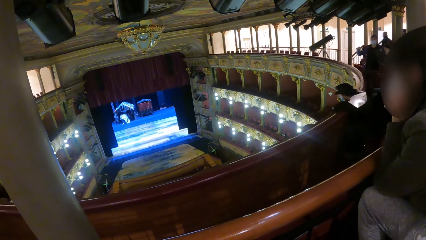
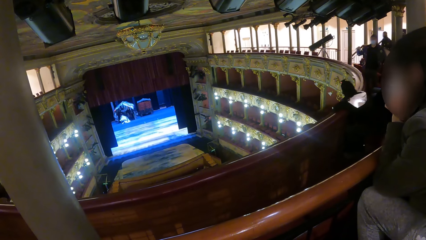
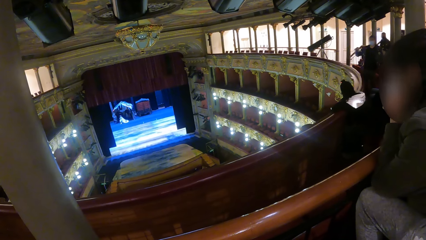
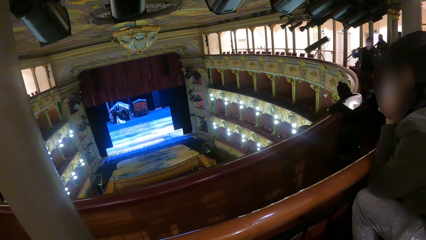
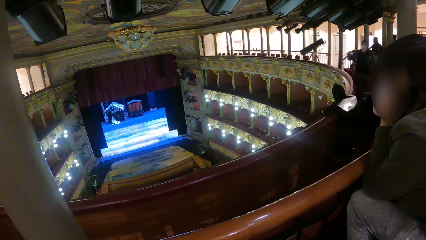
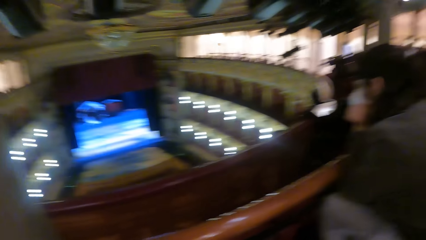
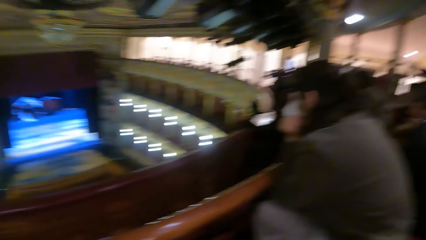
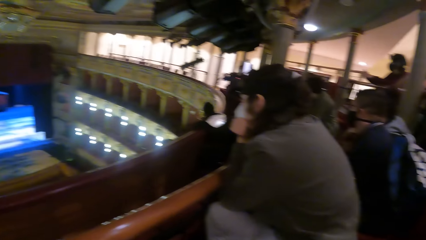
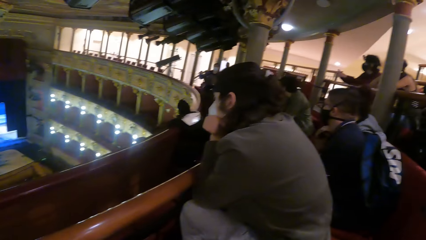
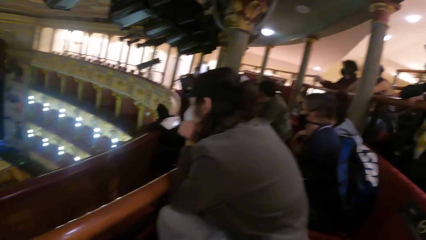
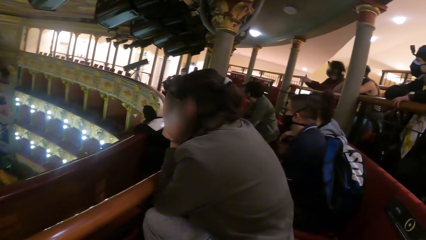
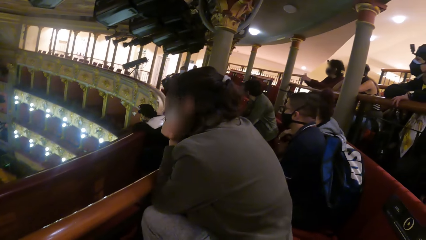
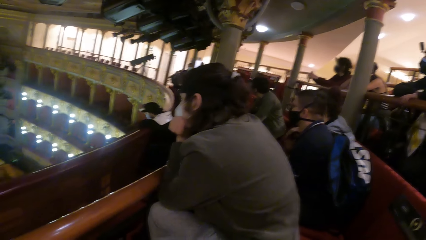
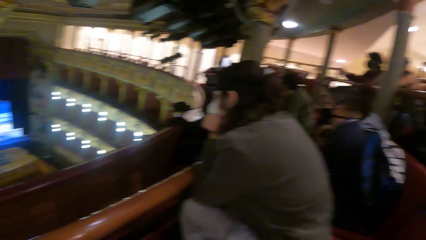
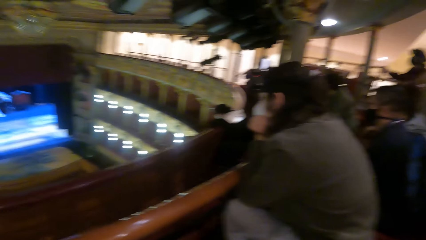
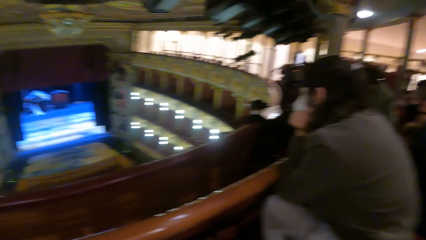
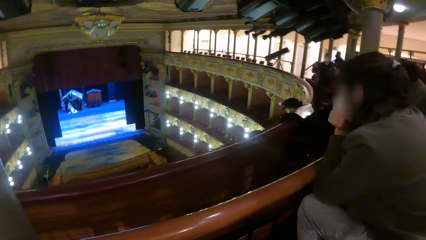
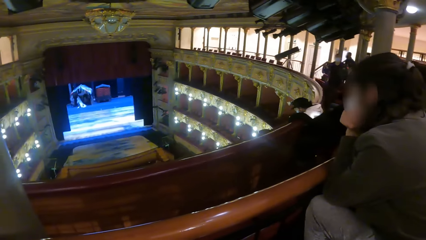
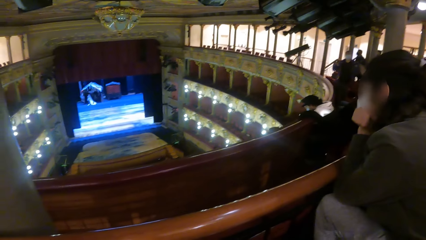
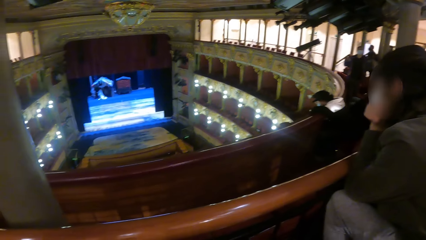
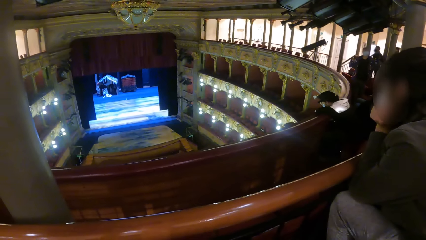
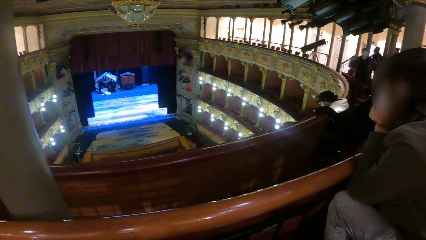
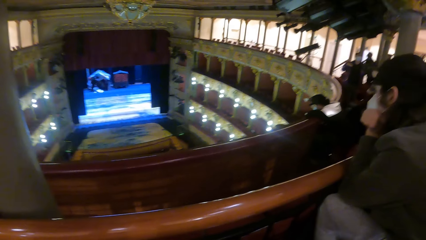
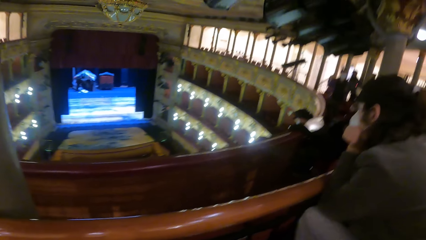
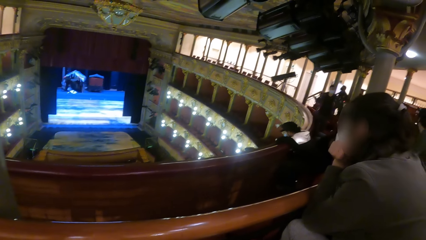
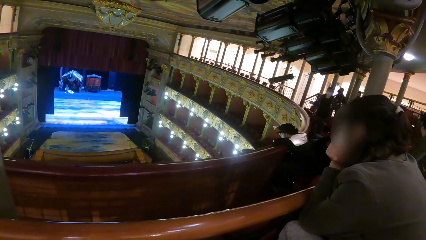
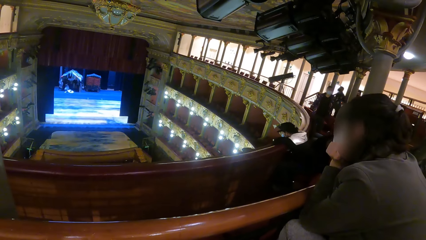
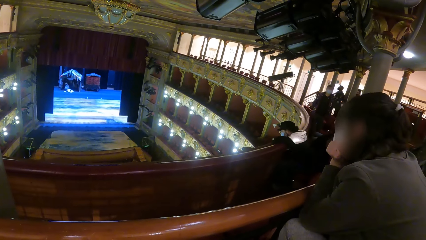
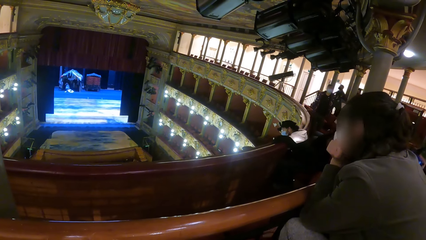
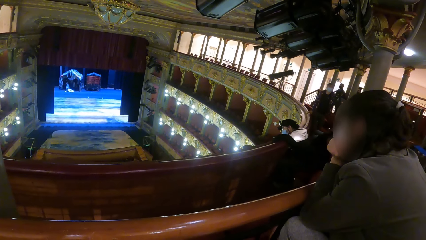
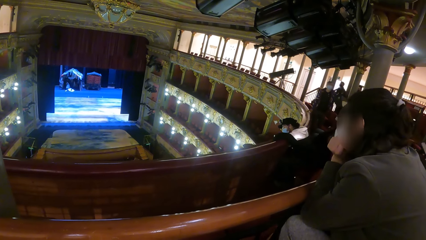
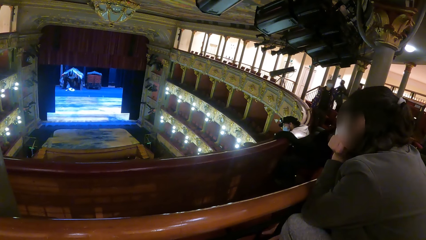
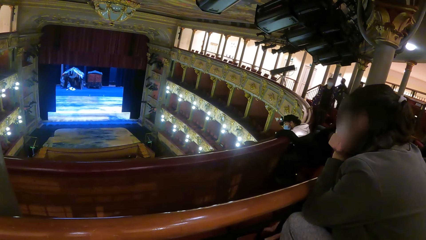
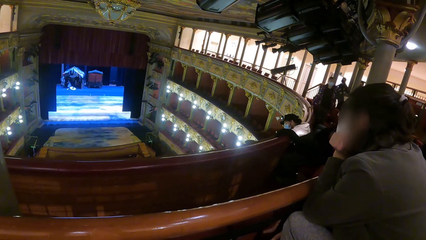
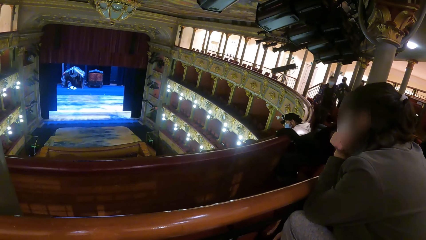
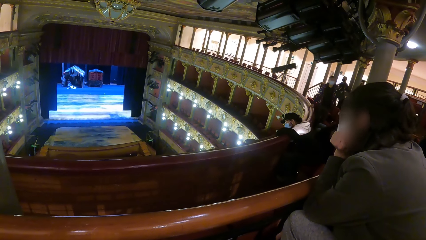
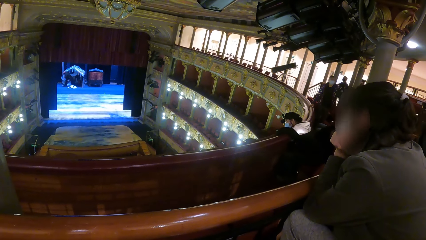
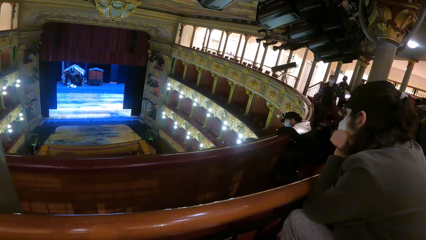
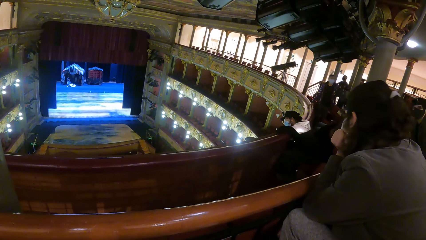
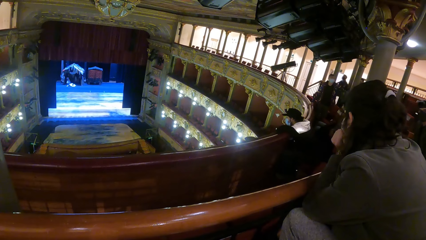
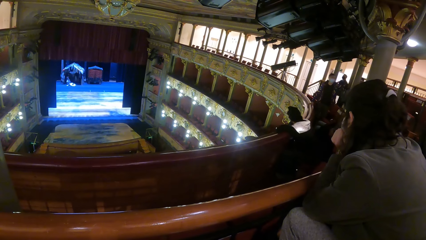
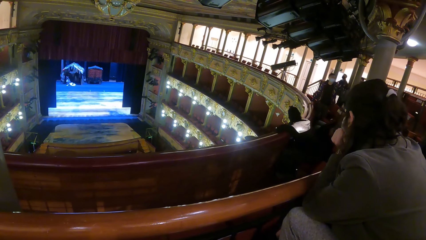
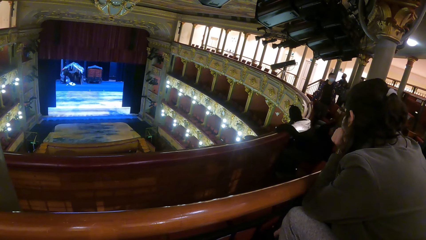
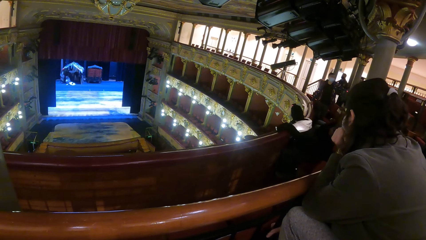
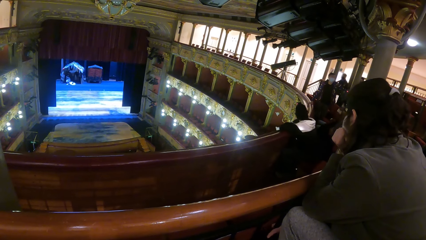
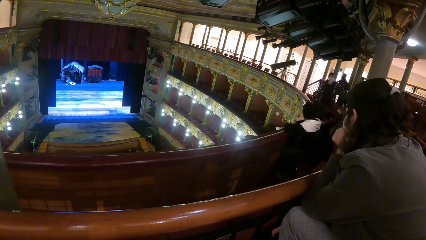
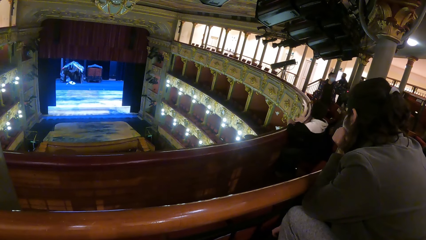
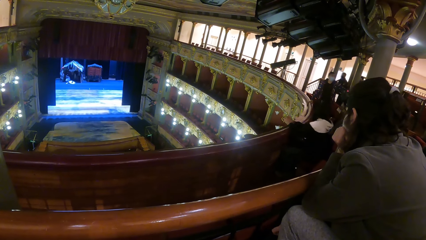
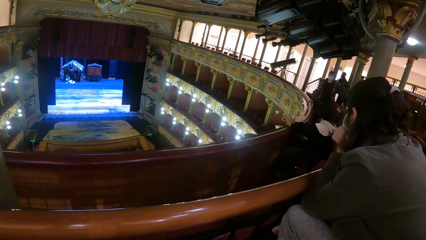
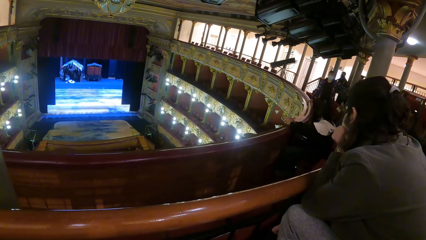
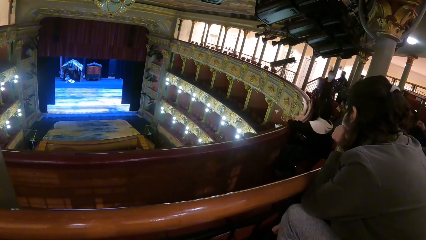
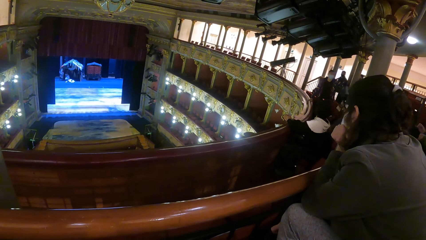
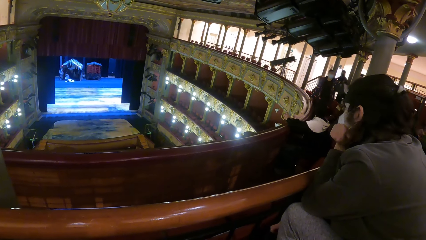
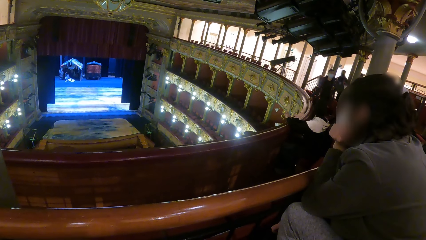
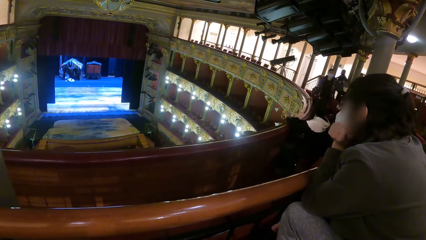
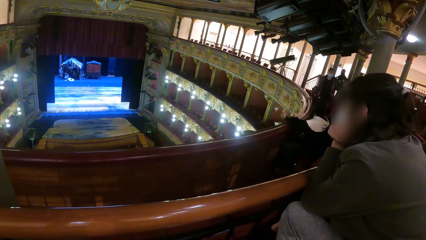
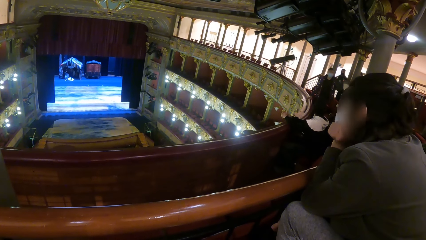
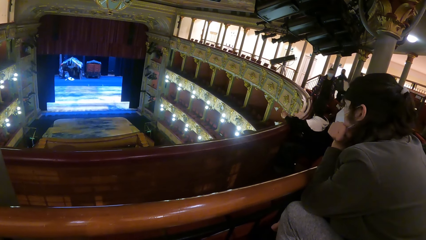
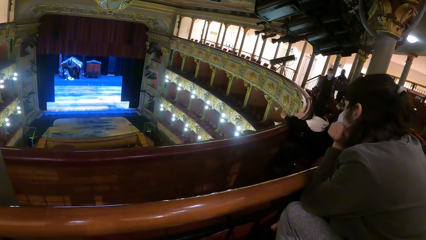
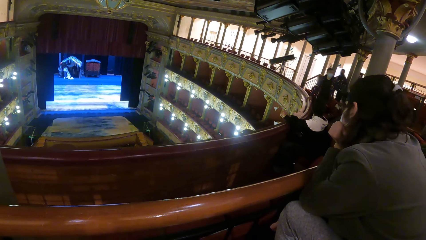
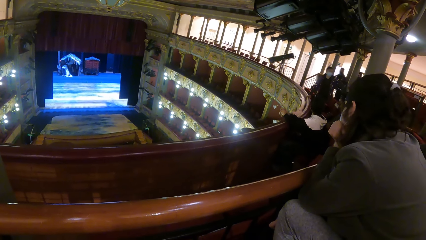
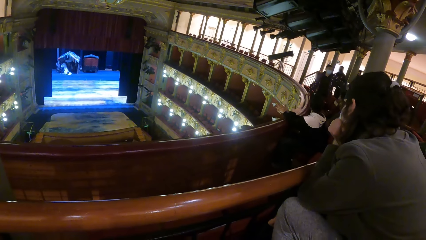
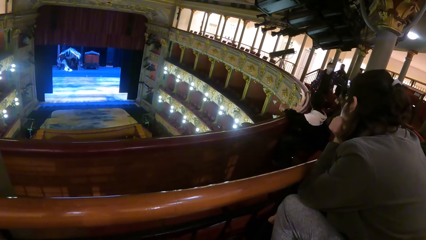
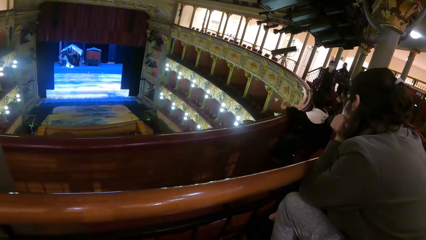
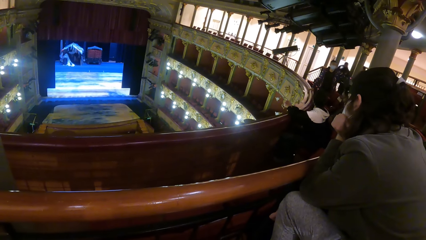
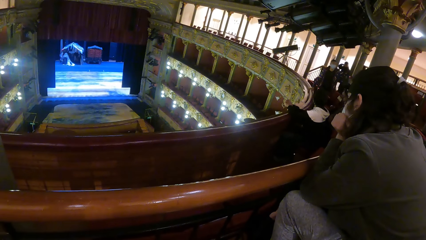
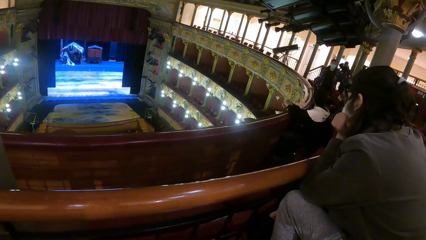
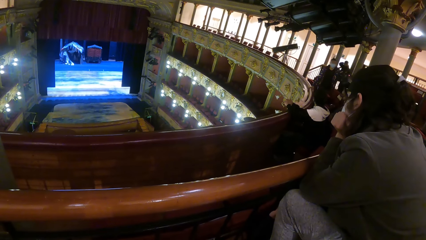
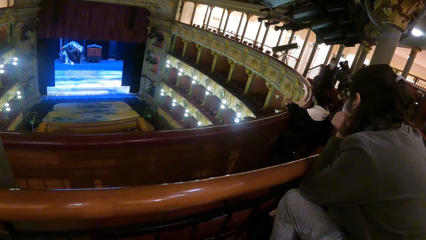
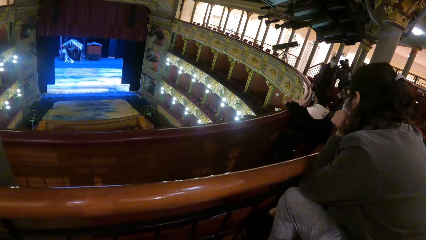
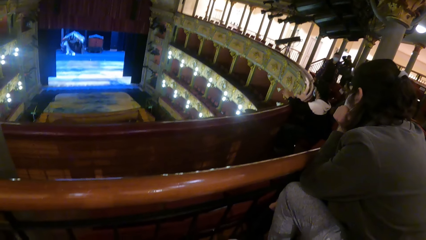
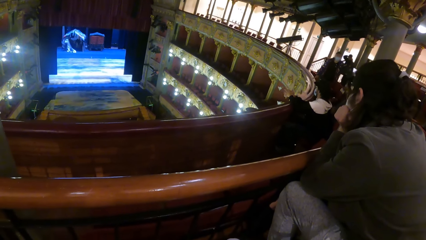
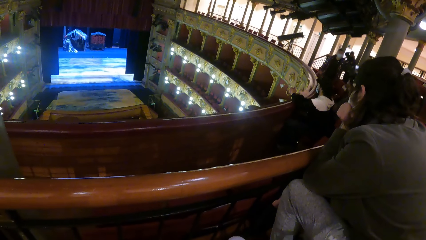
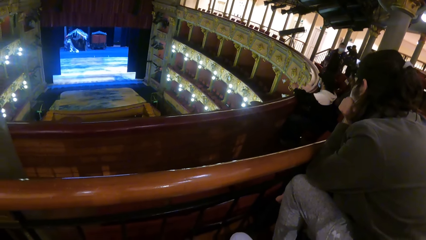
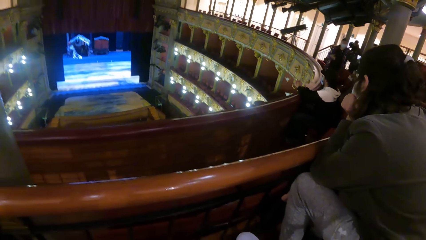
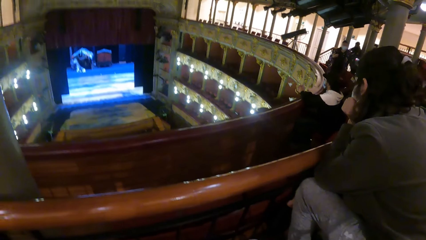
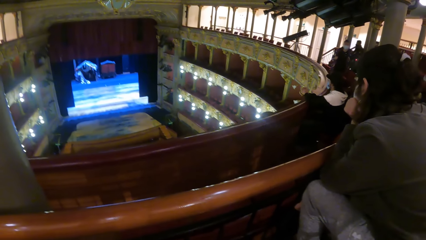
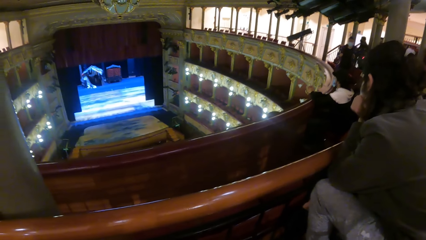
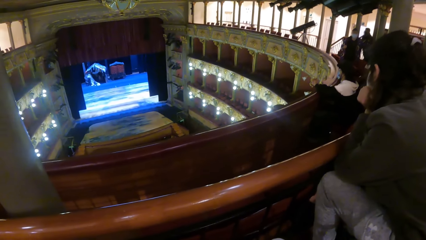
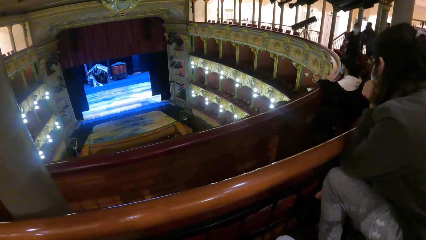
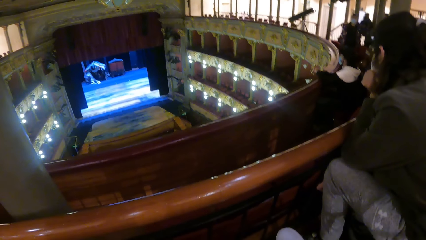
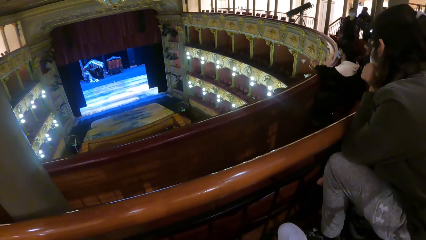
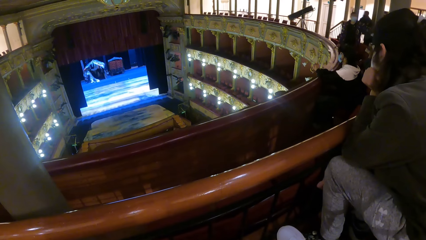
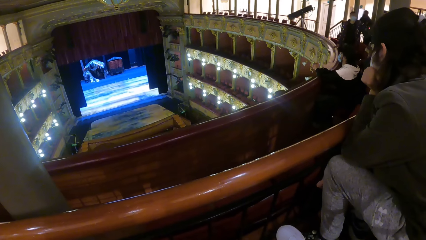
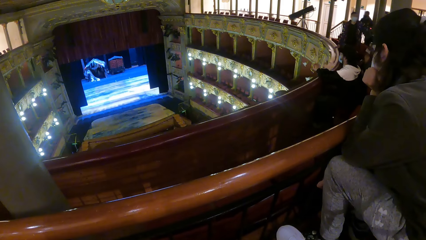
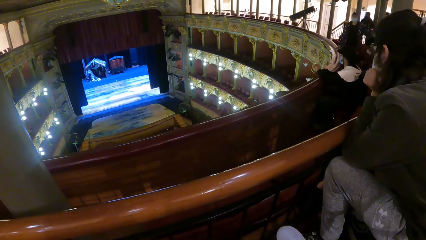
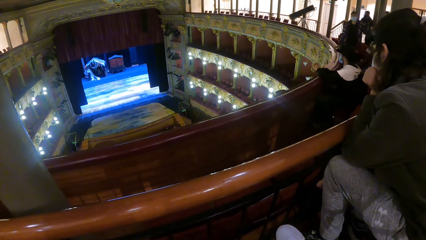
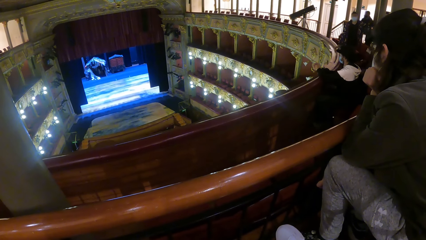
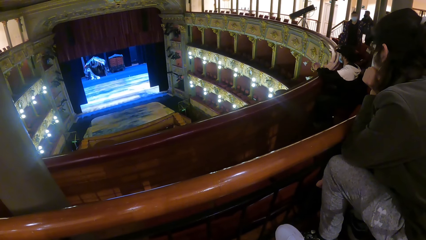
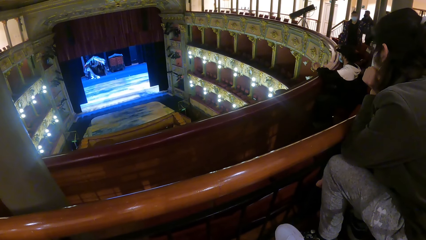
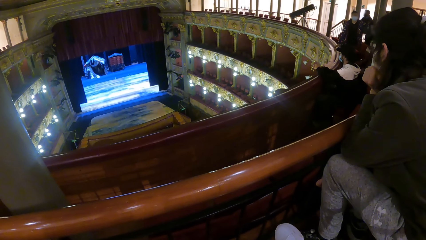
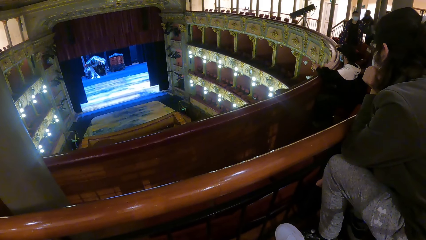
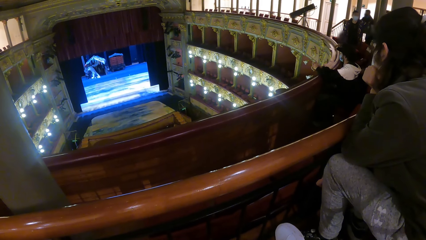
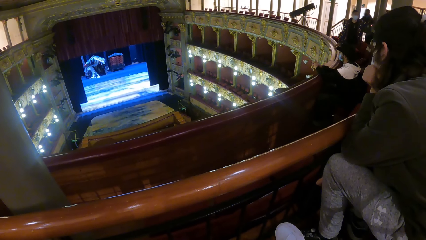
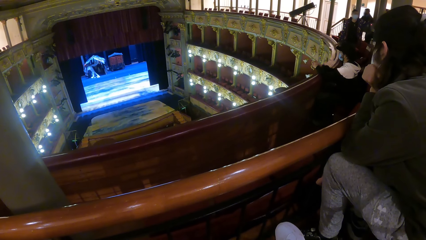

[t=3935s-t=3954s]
The camera wearer looks around. A man sways a hand and holds the barrier. Another man moves back.
